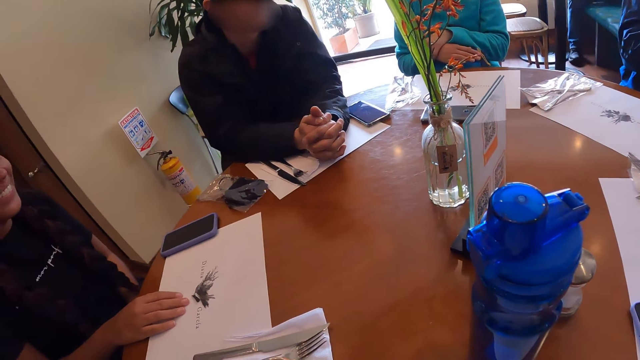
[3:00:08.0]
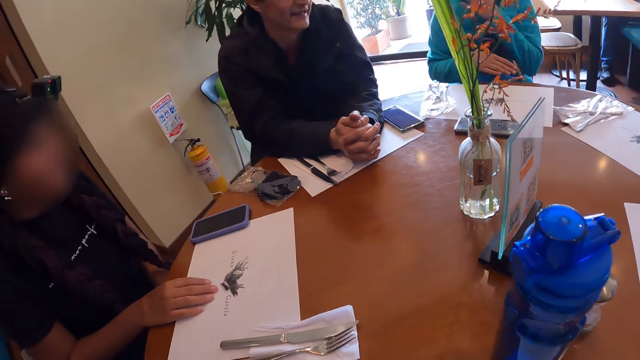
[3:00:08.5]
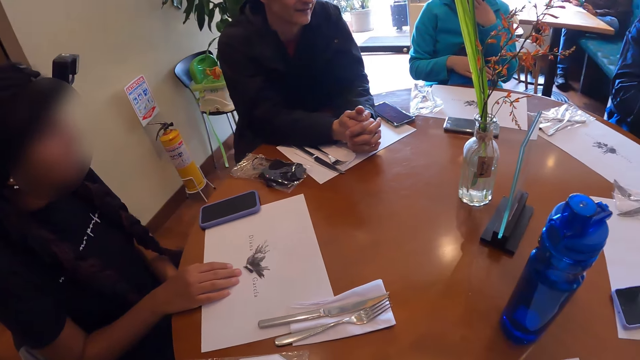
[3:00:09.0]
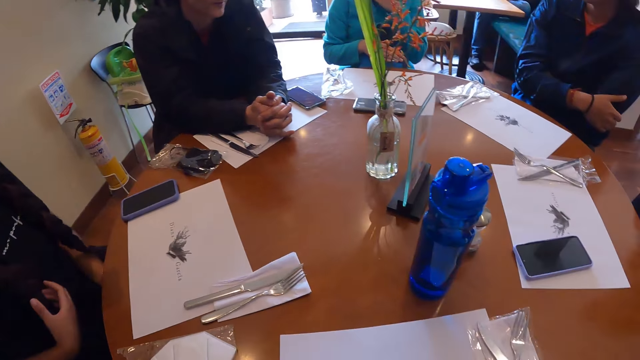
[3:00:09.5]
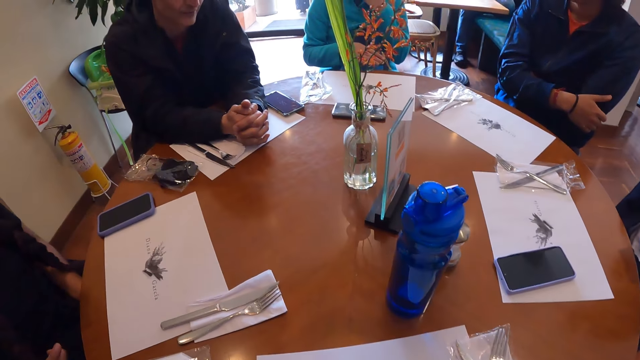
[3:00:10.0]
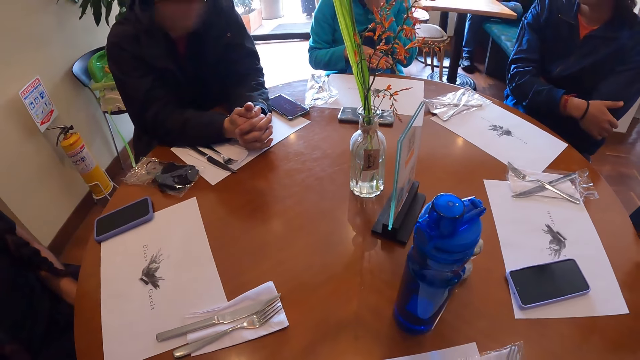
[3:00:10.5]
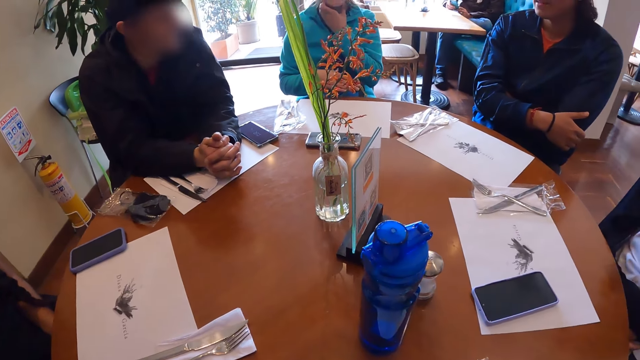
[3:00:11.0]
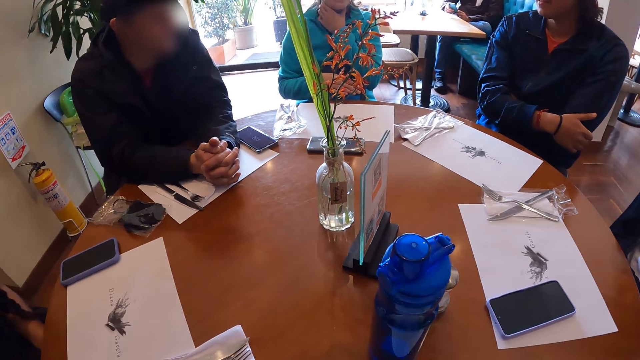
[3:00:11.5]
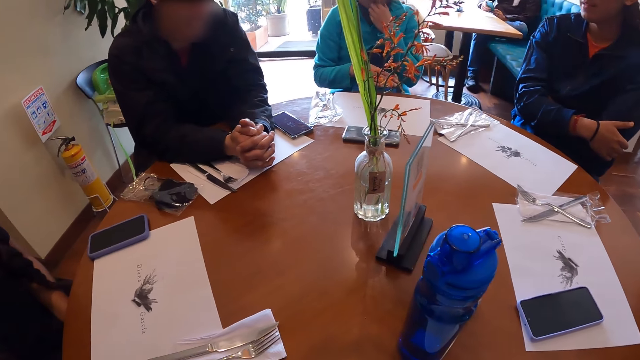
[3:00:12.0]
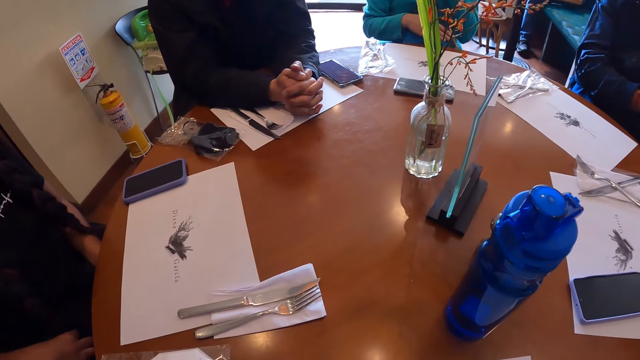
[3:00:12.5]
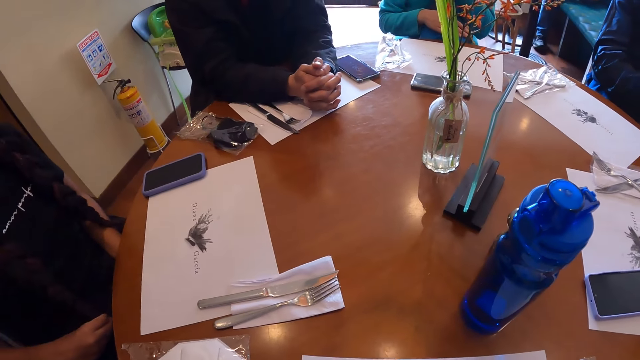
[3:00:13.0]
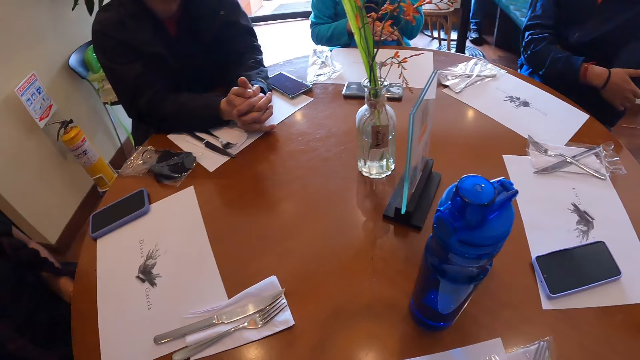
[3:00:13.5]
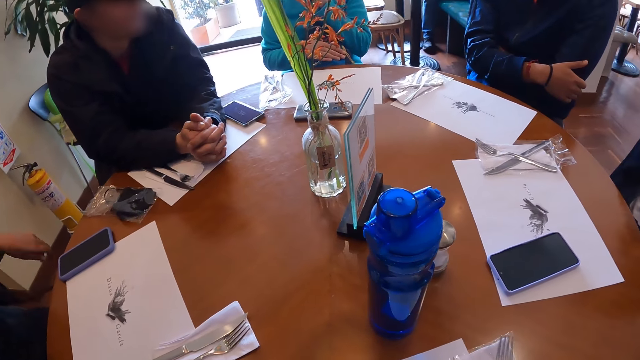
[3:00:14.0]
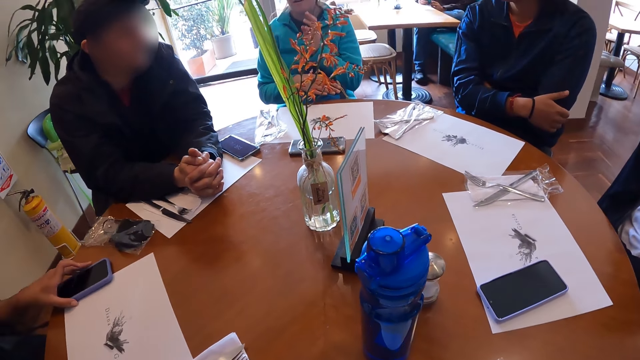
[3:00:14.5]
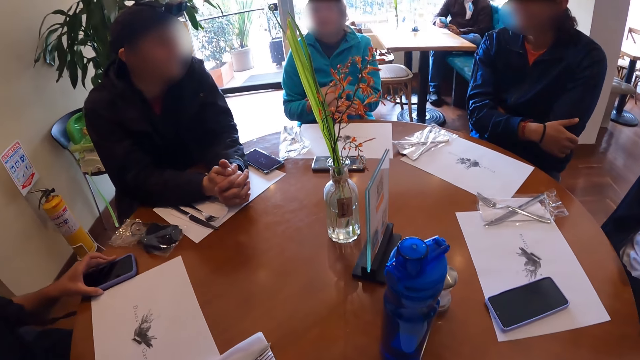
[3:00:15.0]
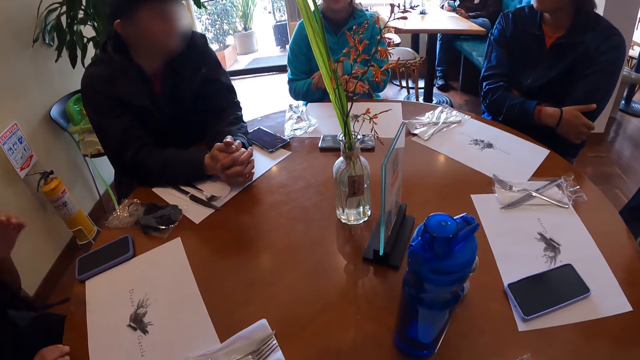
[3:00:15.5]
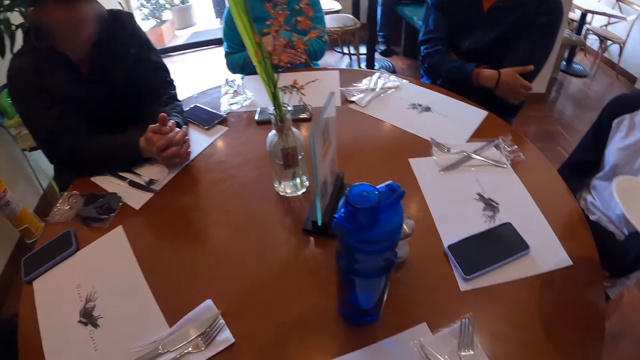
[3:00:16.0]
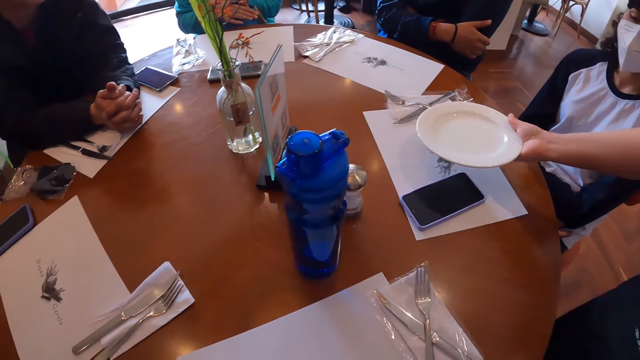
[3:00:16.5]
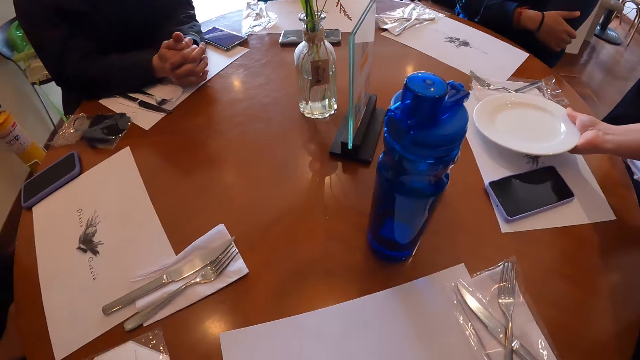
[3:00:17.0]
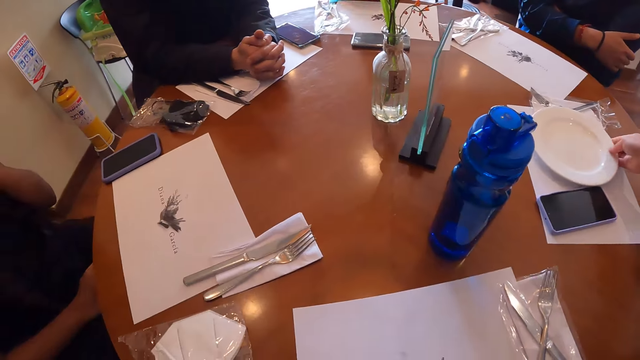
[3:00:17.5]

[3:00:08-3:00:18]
The woman laughs. The man interacts with the group of people at the table. The woman moves her phone on the table with her left hand. A waitress puts a plate on the table with her right hand.

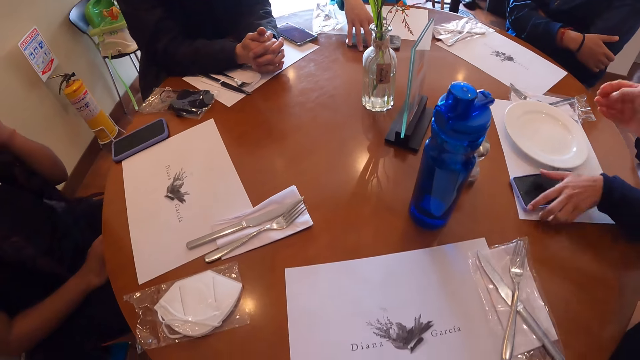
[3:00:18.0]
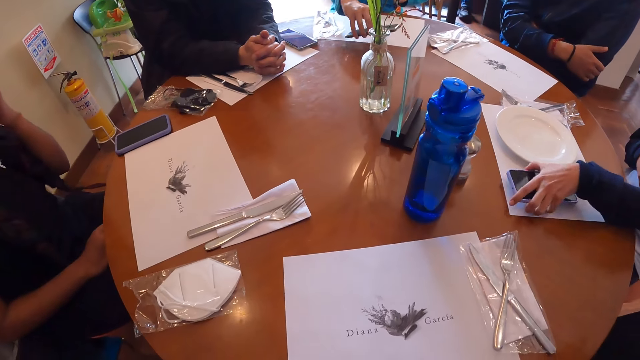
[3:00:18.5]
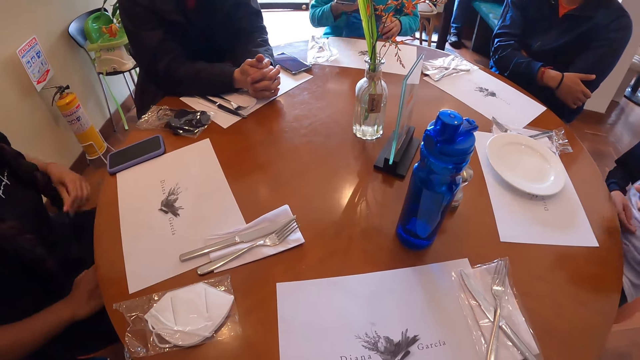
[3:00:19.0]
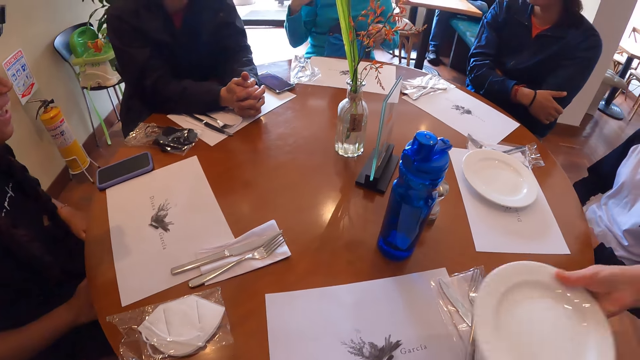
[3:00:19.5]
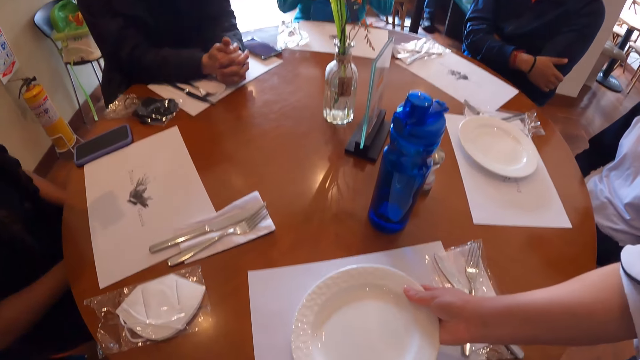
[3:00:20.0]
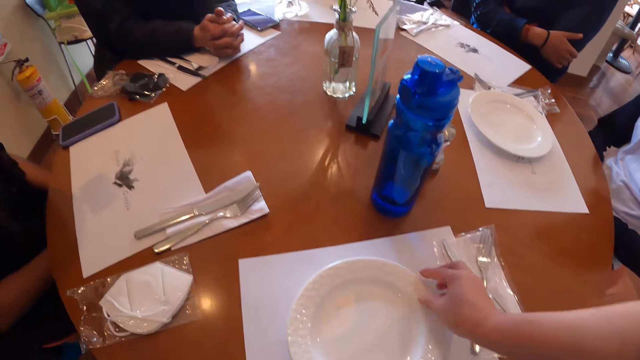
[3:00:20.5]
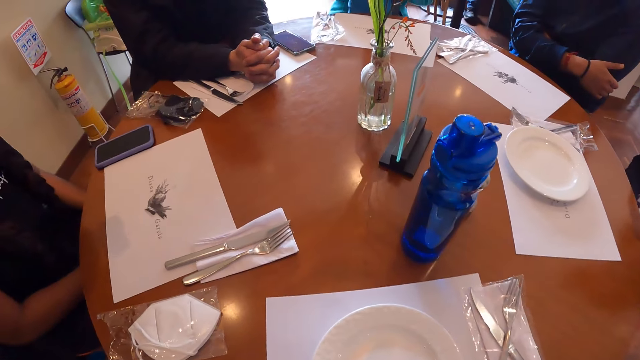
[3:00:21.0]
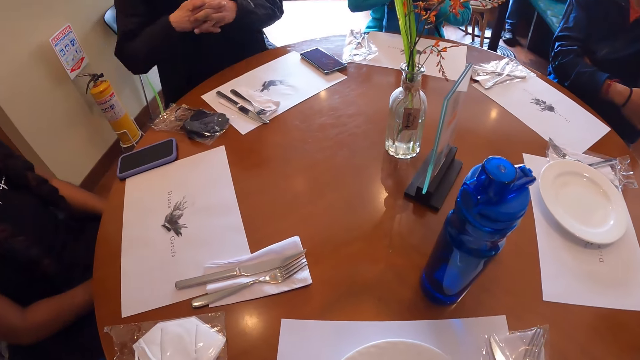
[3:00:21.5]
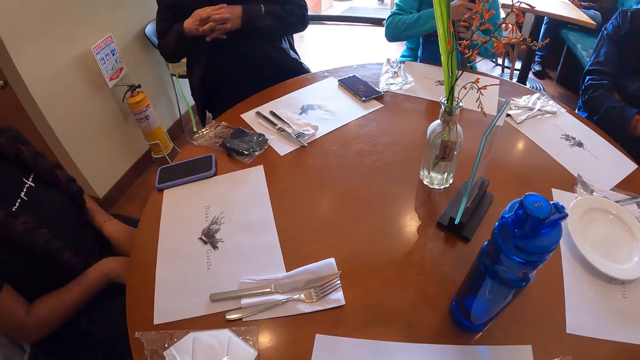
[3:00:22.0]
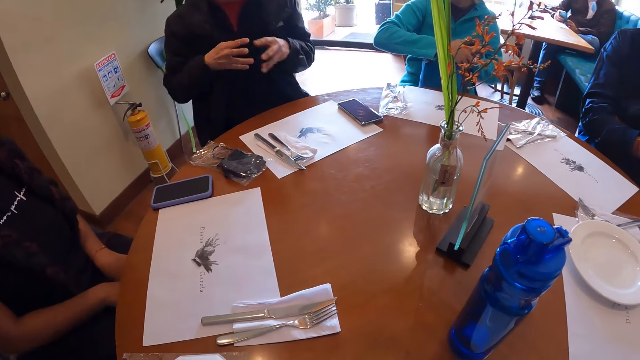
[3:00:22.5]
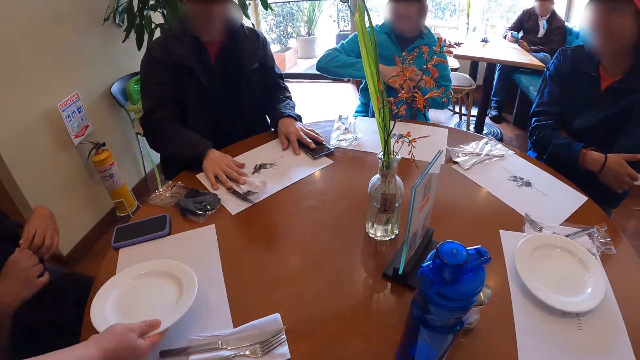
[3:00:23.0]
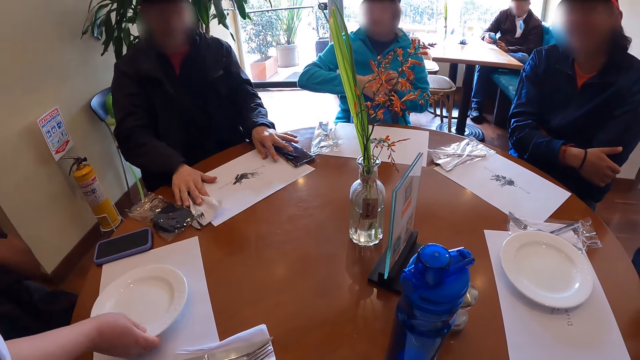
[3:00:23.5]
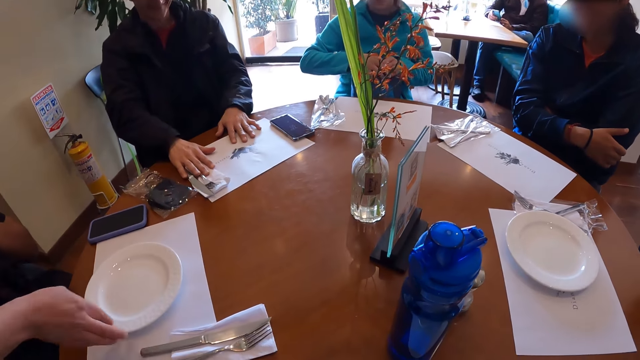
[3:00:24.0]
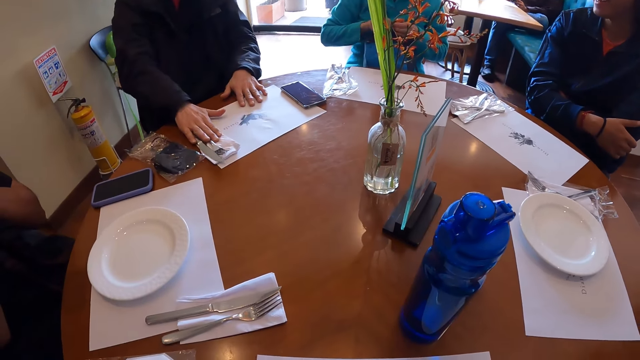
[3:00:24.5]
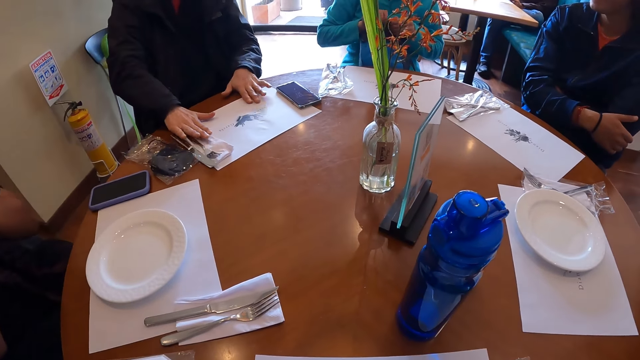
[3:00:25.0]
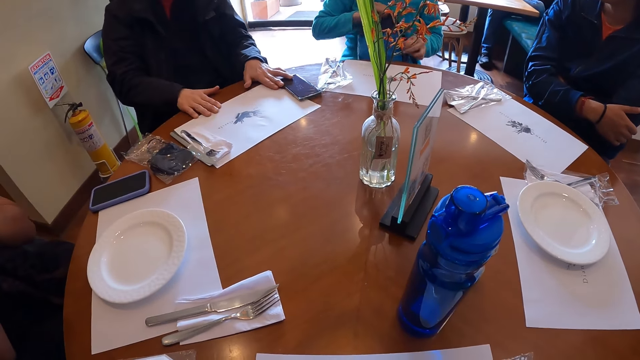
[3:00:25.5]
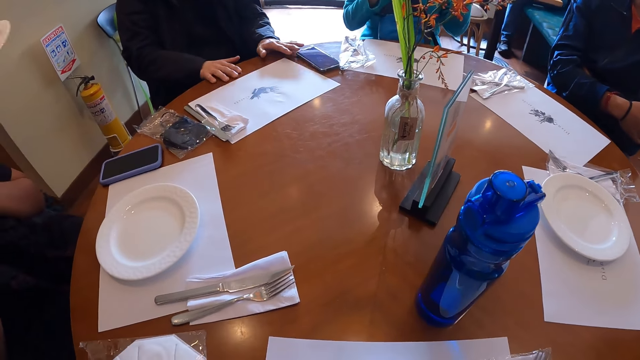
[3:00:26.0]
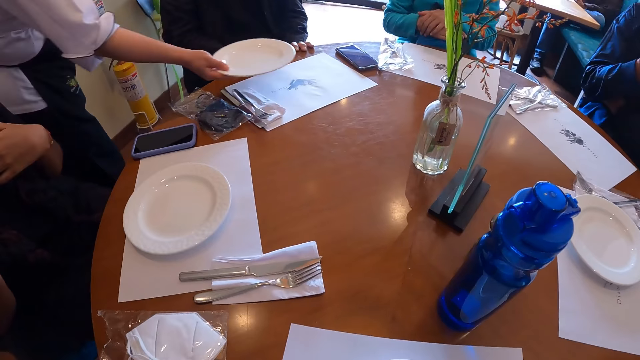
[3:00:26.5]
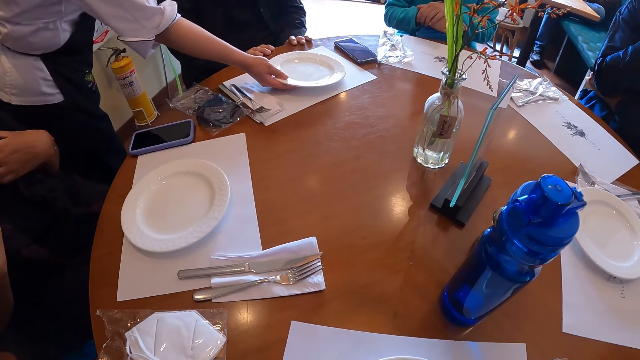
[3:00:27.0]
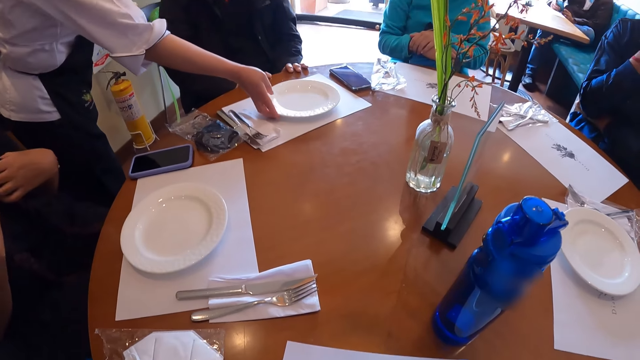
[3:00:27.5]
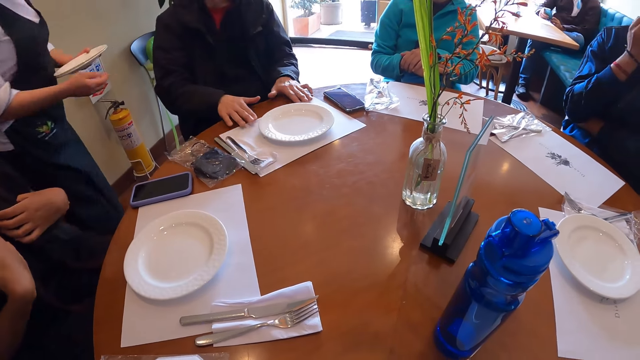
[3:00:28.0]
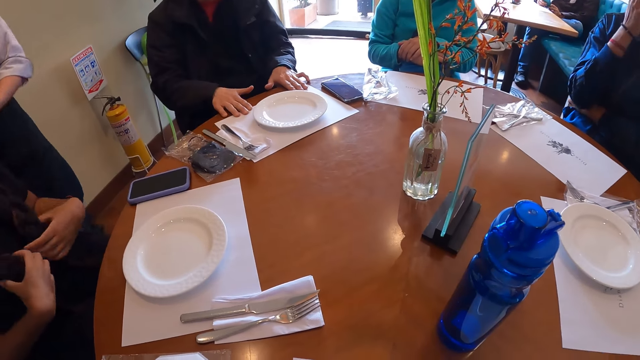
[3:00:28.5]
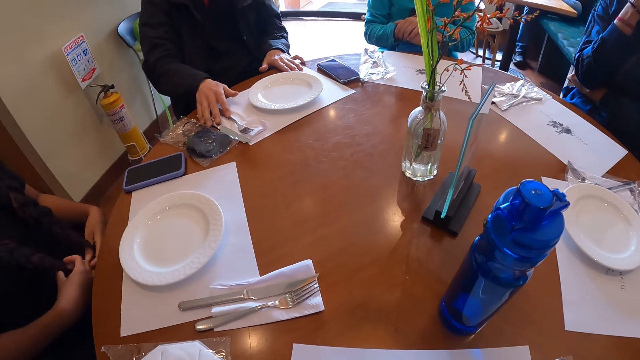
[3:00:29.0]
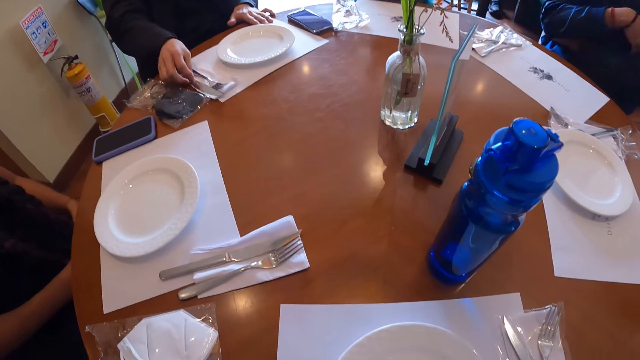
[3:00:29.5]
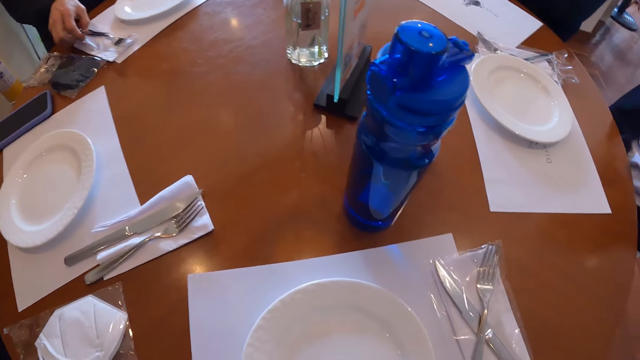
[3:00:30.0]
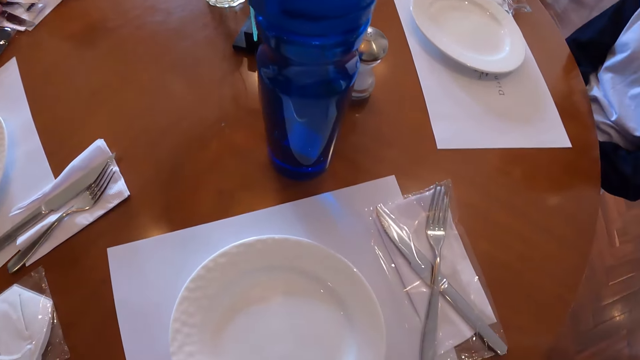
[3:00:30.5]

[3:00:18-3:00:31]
A woman picks up a phone on the table with her left hand. Another woman picks up a phone on the table with her right hand. A third woman interacts with a man. The waitress puts a plate on the table with her right hand in front of the camera wearer. Another man gesticulates with his hands. A fourth woman puts the phone in her right hand in a bag on her lap. The other man adjusts a cutlery on the table with his right hand. The waitress puts a plate on the table with her right hand. The second woman closes the bag on her lap. The waitress puts a plate on the table with her right hand. The other man adjusts a placemat on the table with his hands and adjusts the cutleries on the table with his right hand.
